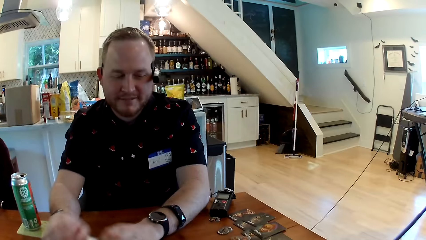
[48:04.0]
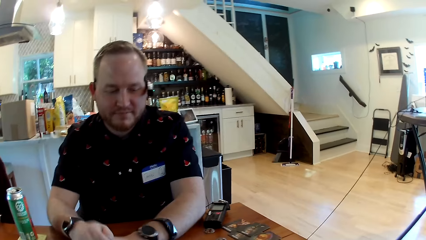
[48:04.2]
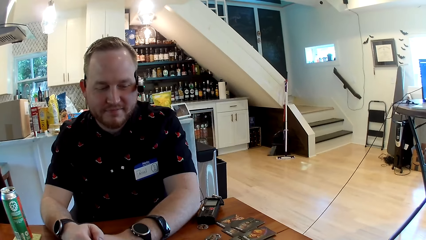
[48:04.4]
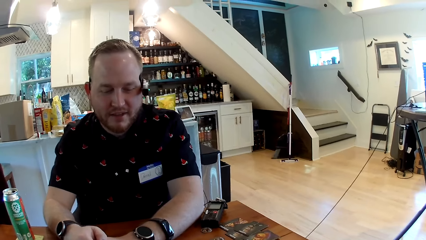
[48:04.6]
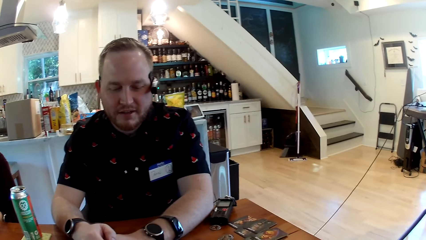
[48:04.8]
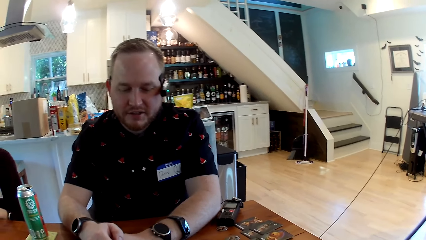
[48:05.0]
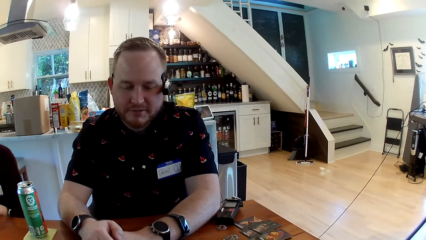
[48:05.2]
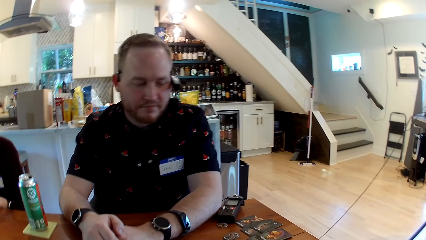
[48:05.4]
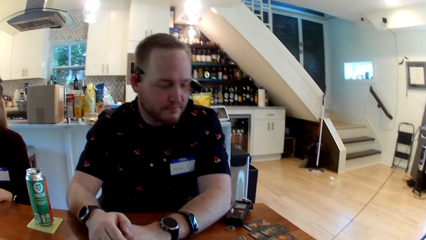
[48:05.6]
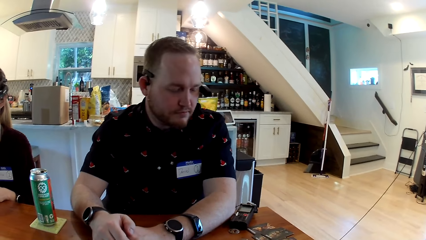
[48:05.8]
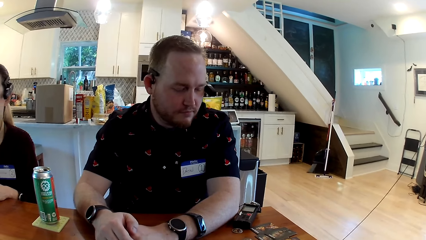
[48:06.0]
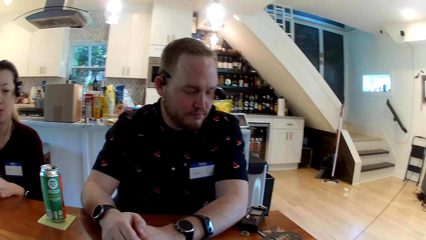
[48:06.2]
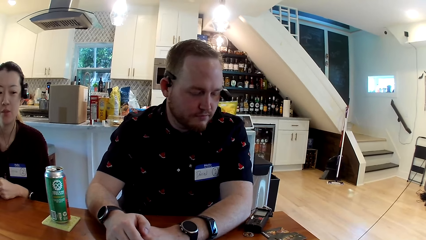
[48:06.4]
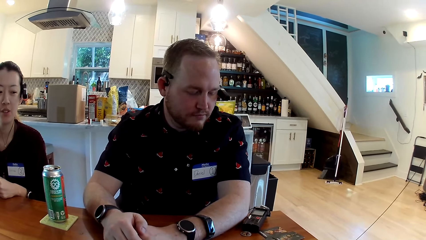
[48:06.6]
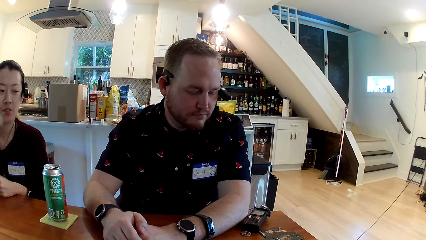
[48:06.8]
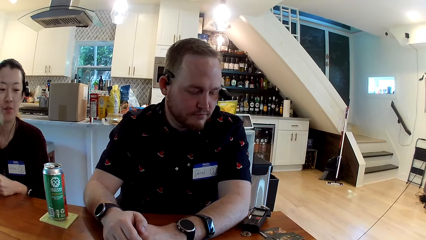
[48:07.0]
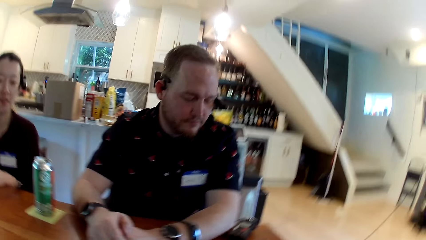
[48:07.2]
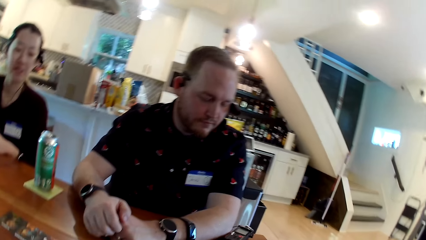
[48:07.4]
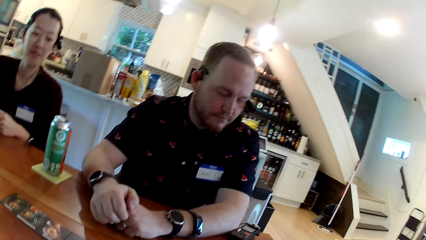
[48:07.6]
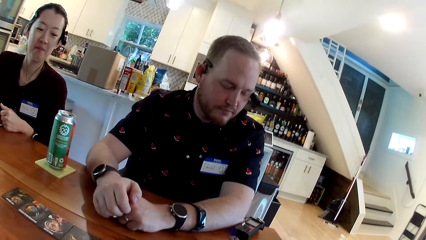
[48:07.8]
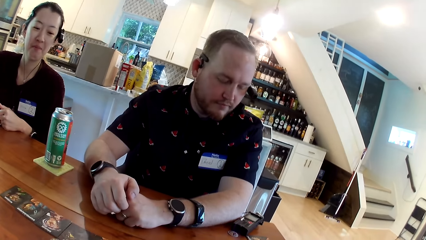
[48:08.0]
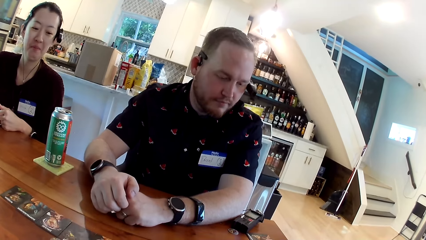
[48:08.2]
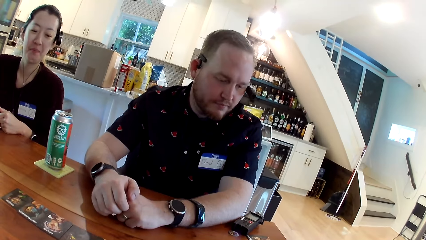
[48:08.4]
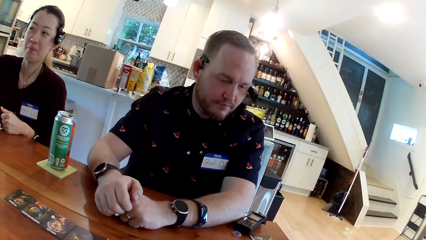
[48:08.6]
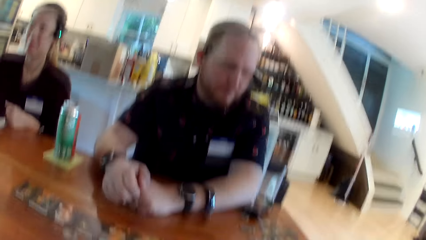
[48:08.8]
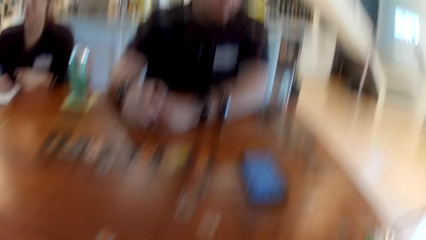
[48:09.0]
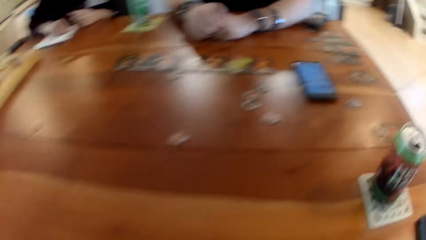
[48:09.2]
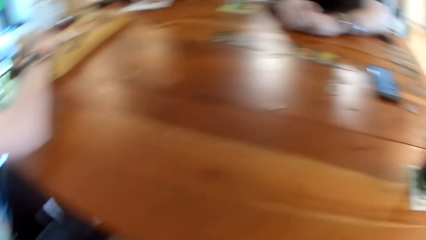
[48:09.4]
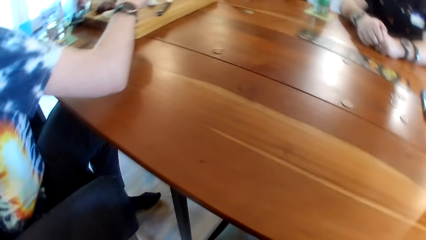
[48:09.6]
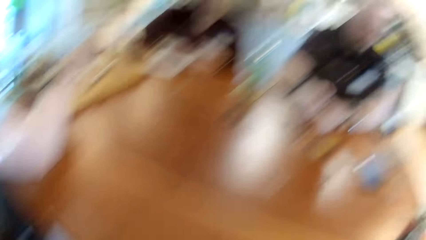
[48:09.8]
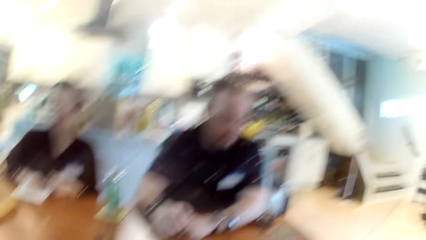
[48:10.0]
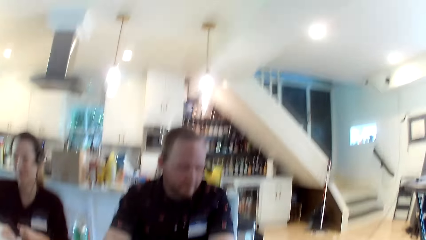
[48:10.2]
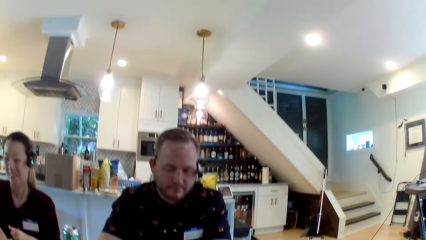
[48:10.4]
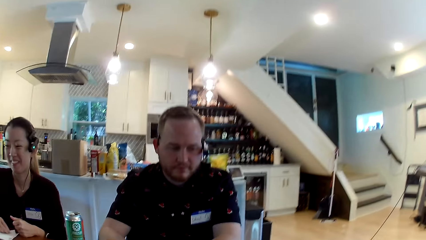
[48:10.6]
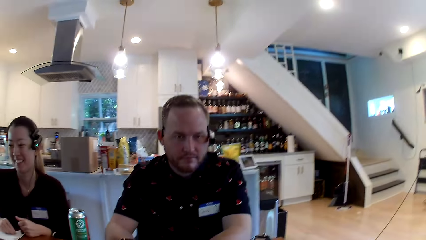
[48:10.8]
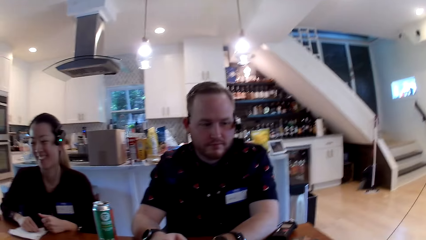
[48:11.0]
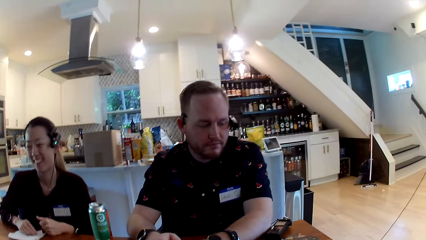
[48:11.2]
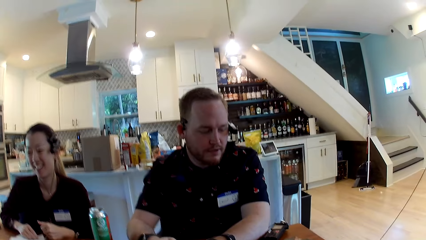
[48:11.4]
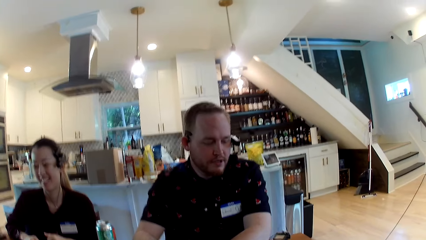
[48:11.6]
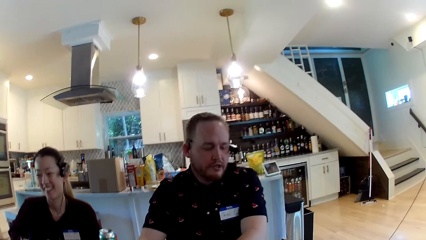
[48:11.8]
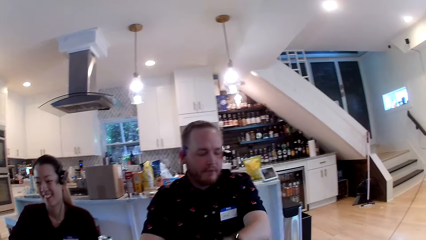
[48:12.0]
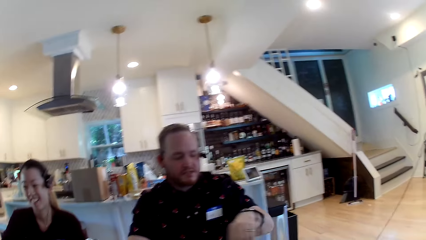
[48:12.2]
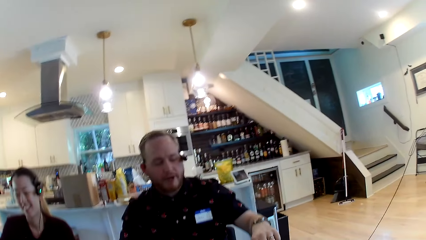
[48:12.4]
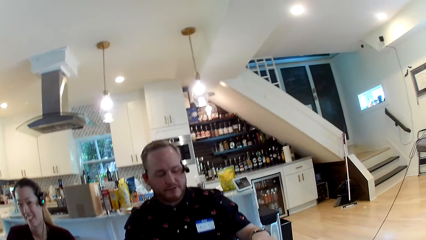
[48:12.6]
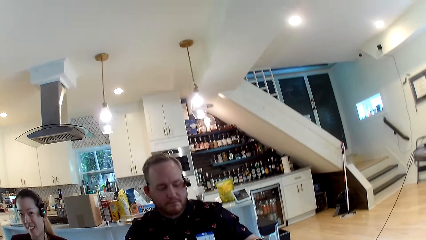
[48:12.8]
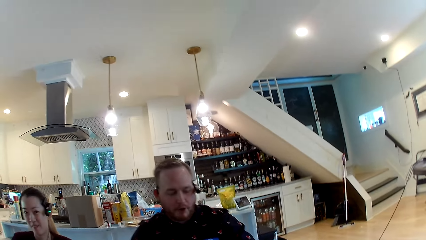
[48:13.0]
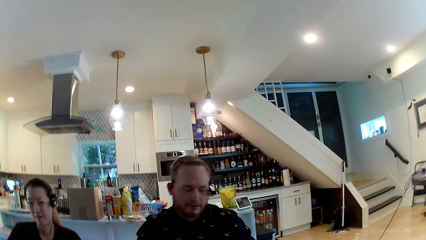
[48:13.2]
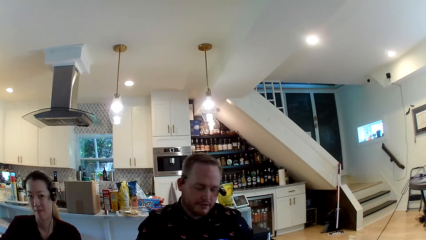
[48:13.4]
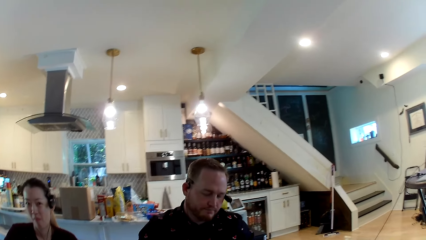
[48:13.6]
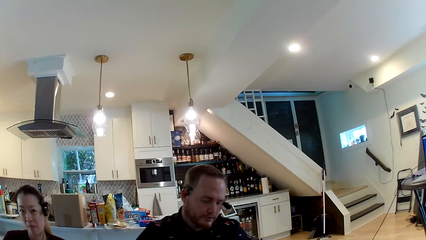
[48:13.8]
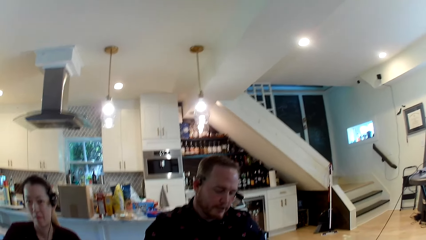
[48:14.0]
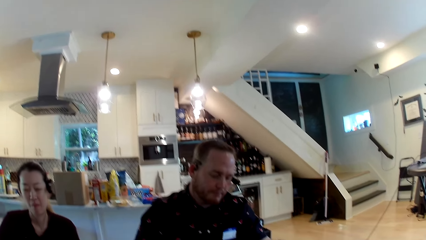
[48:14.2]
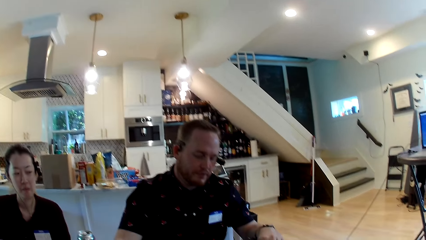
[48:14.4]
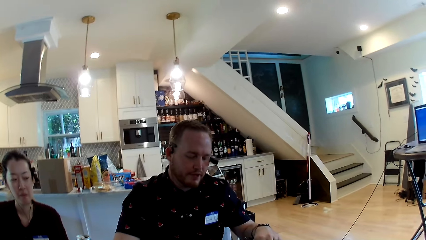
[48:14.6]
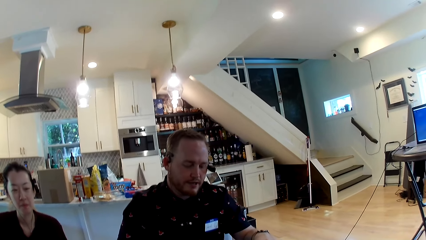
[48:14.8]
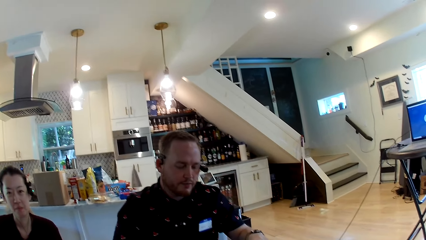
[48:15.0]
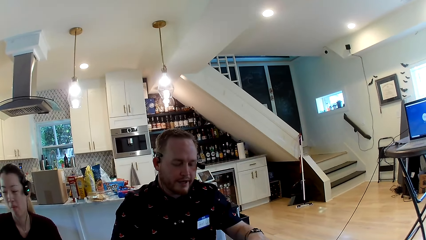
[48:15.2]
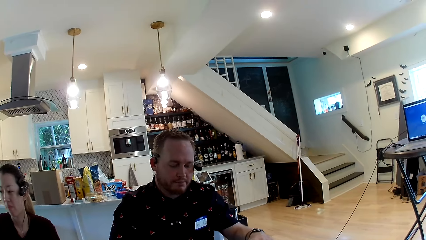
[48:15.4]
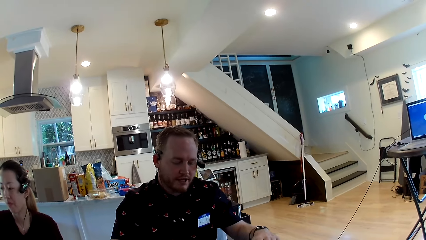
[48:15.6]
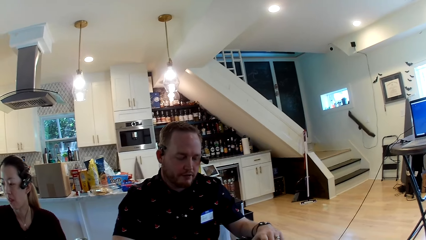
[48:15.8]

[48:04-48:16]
The camera wearer converses with the man.

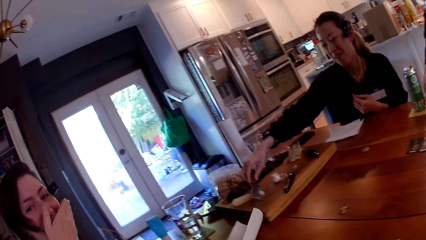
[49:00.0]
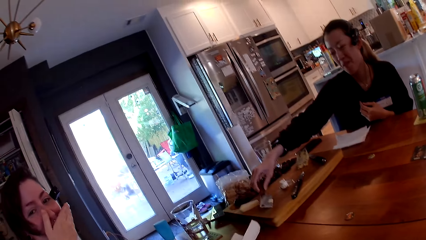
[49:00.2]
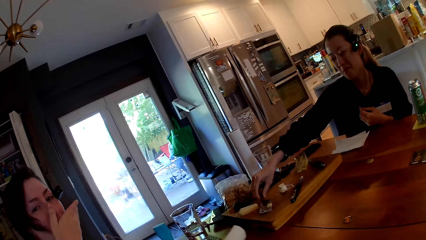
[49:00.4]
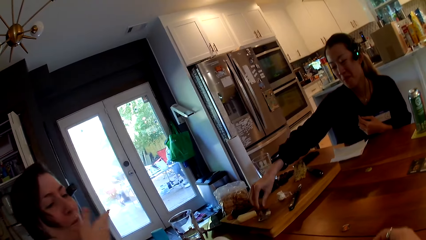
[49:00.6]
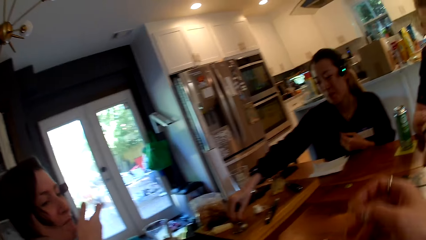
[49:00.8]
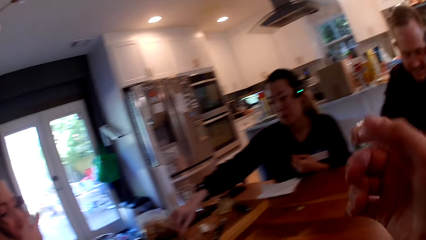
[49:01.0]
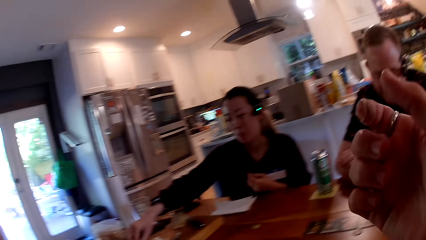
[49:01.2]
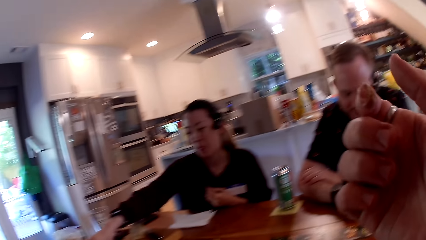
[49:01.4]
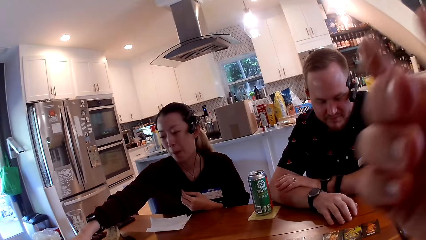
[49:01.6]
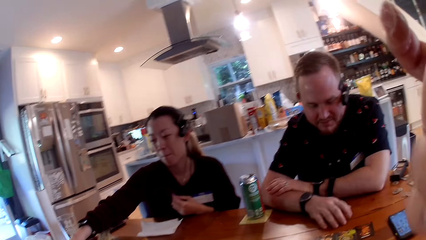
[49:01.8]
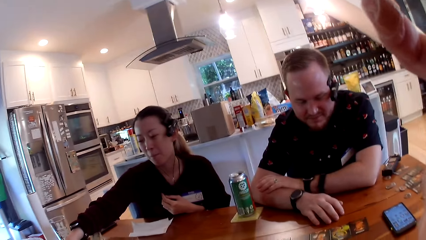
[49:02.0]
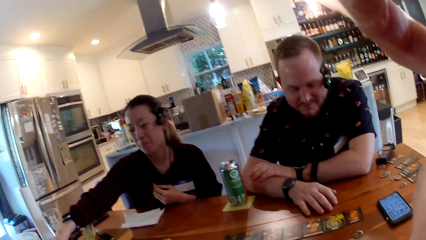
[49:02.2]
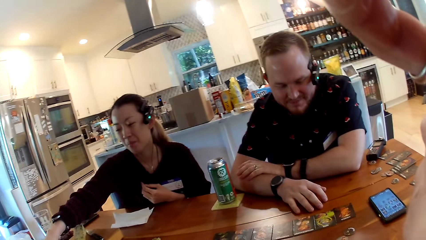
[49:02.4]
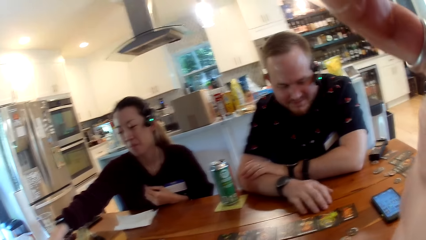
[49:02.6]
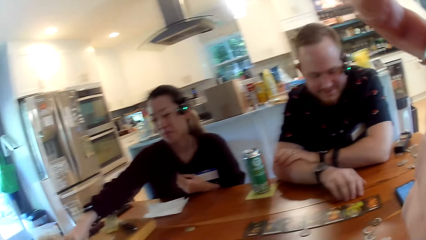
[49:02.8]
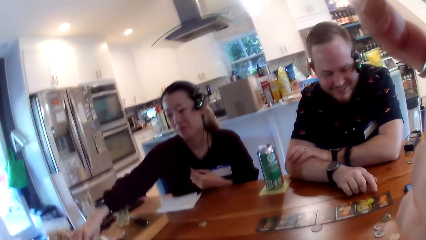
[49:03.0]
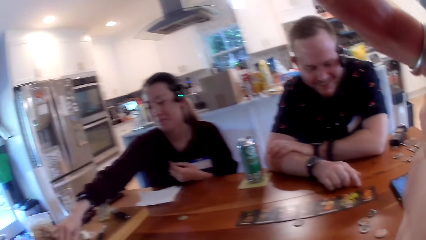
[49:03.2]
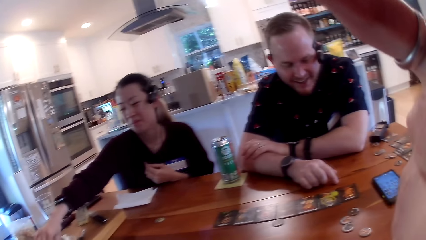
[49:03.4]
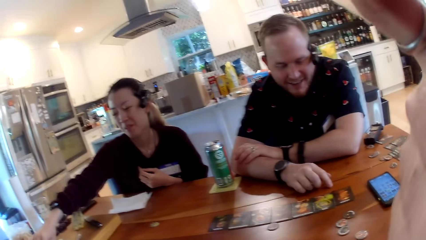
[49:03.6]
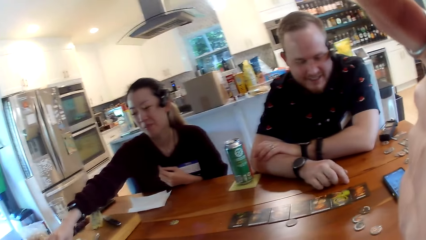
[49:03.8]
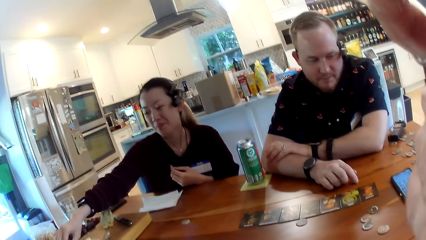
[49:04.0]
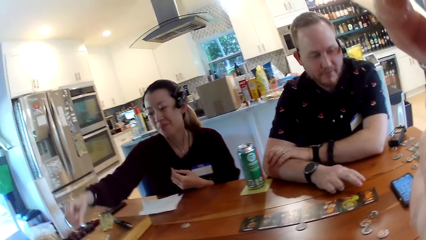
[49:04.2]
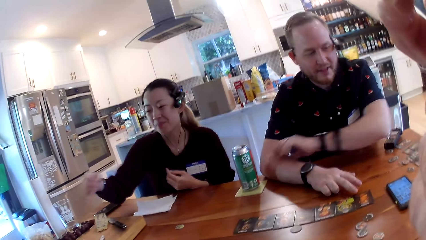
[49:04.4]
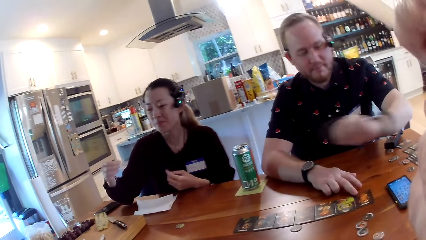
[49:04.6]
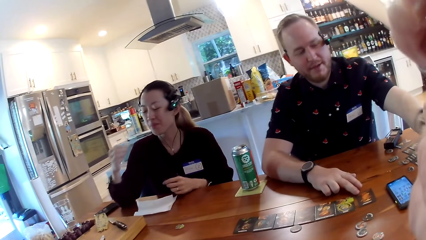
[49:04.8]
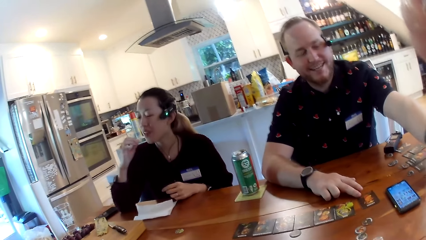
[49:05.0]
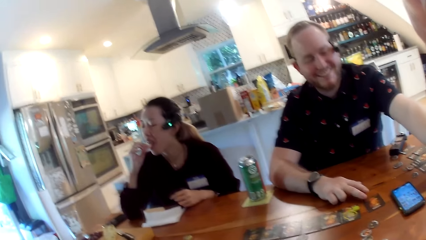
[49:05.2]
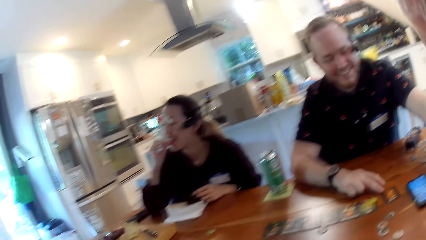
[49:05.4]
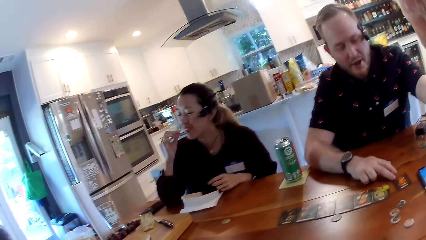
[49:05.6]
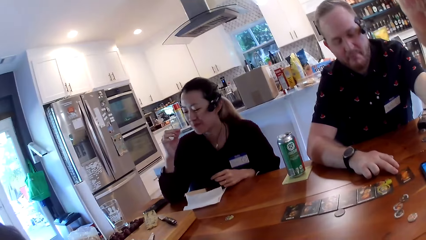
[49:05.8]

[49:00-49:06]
The camera wearer lifts up the hand.
